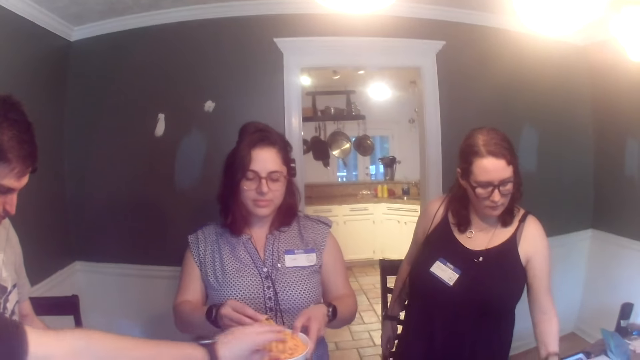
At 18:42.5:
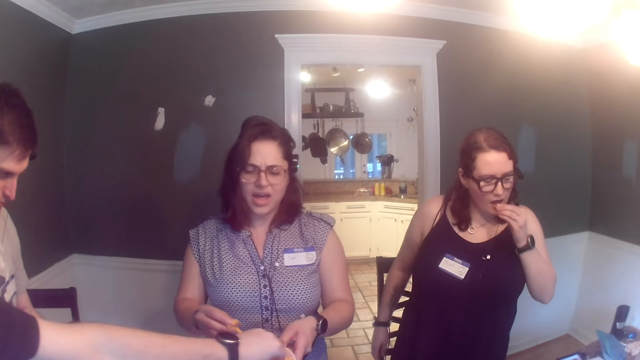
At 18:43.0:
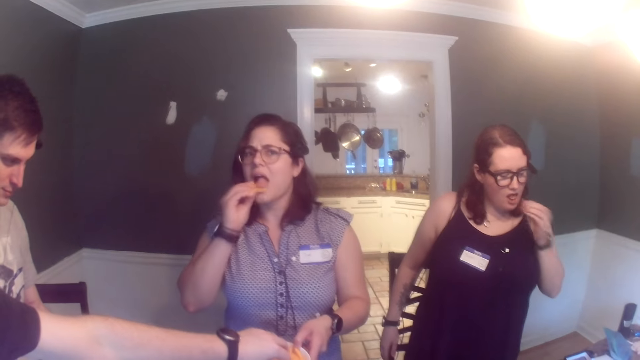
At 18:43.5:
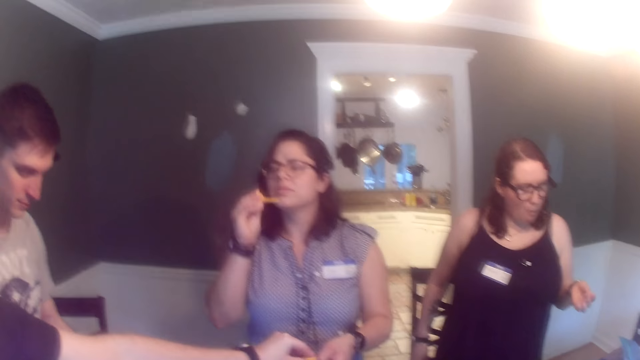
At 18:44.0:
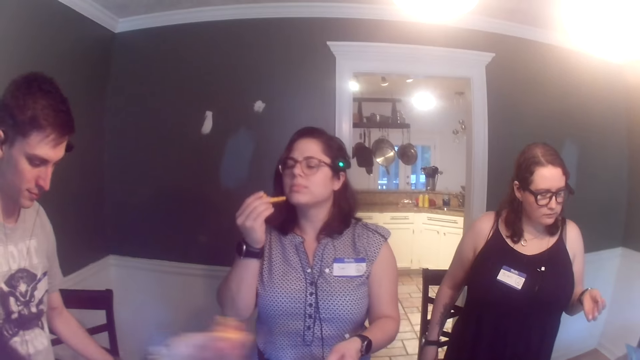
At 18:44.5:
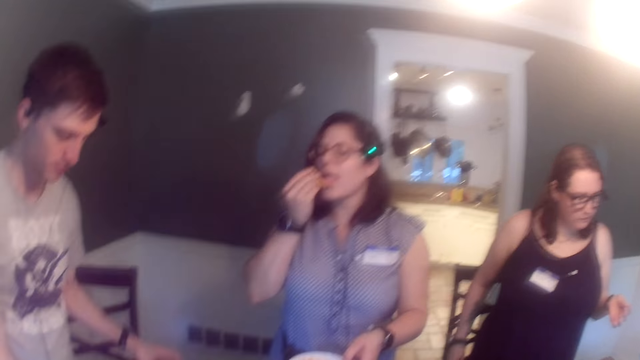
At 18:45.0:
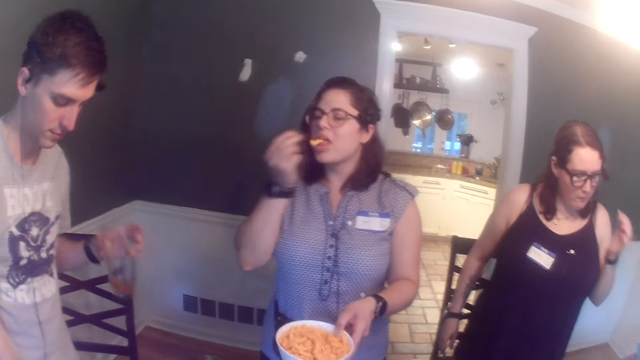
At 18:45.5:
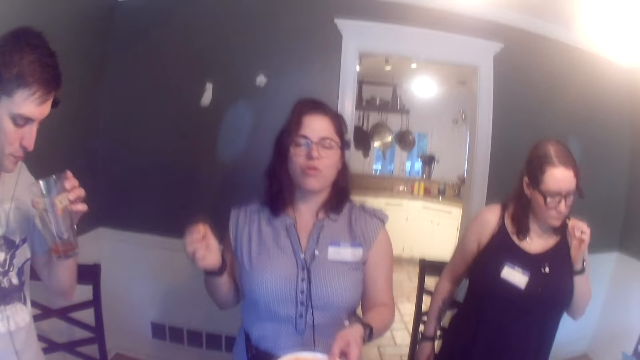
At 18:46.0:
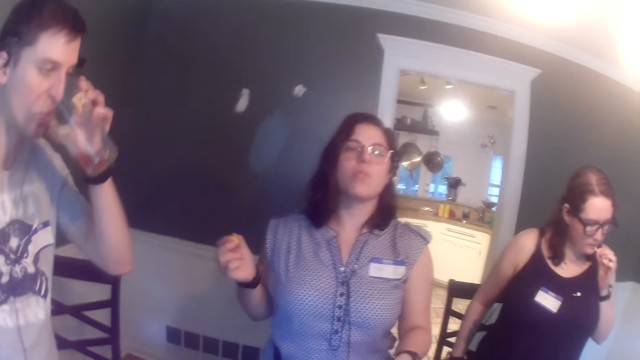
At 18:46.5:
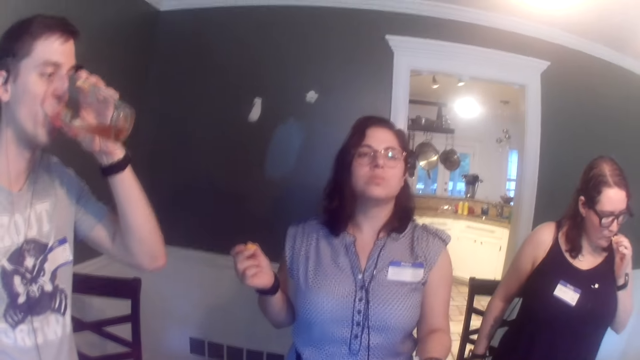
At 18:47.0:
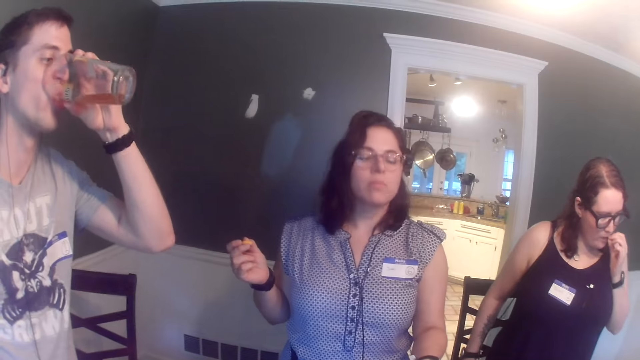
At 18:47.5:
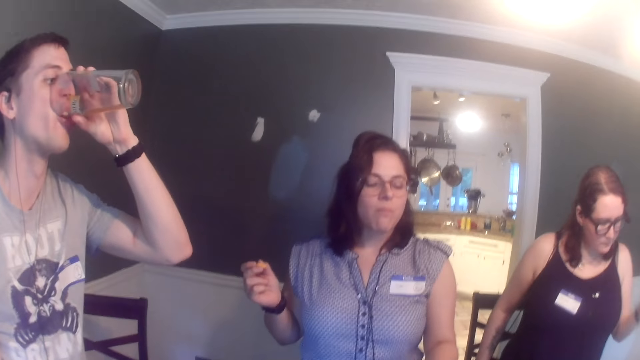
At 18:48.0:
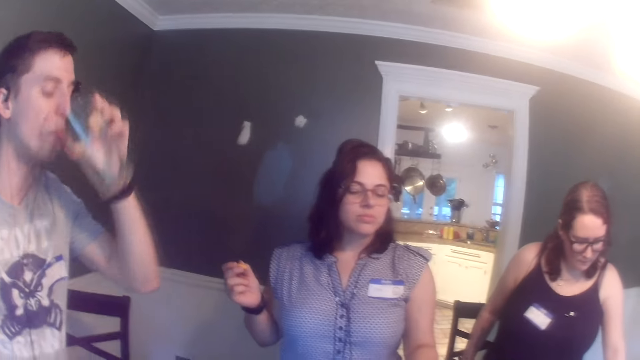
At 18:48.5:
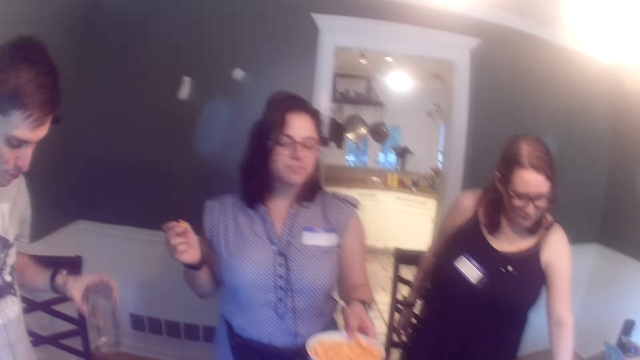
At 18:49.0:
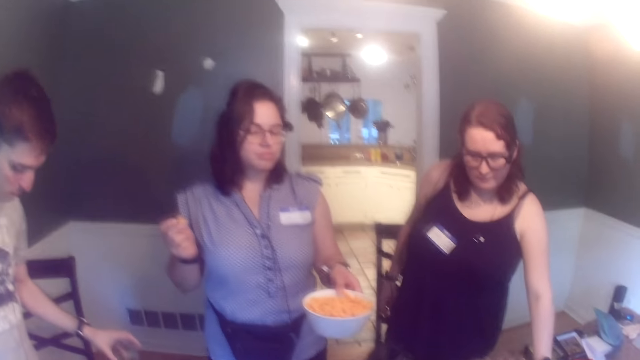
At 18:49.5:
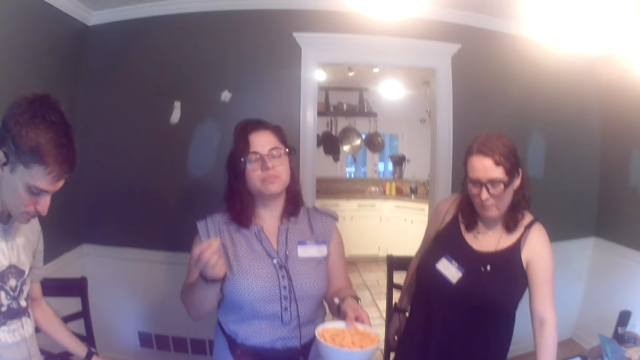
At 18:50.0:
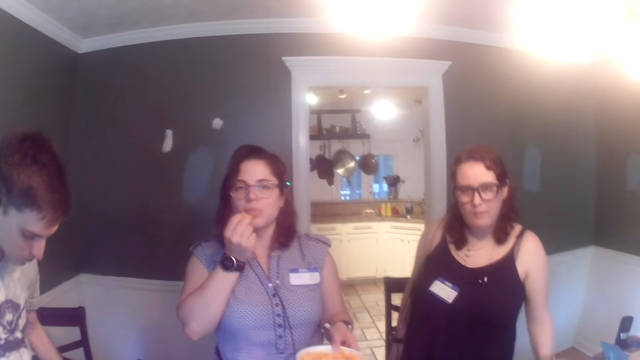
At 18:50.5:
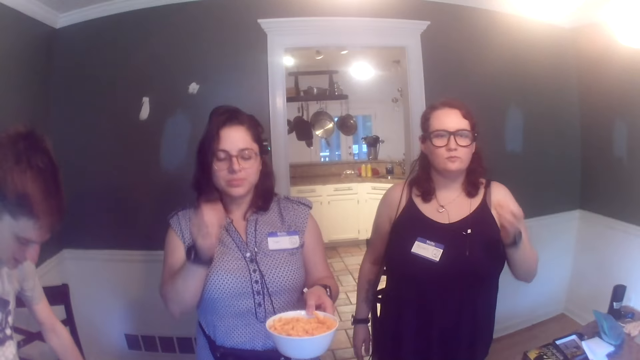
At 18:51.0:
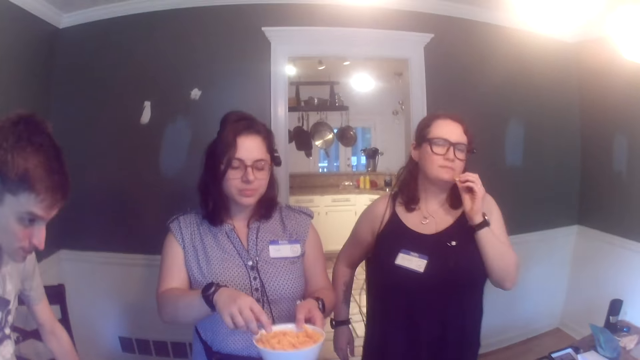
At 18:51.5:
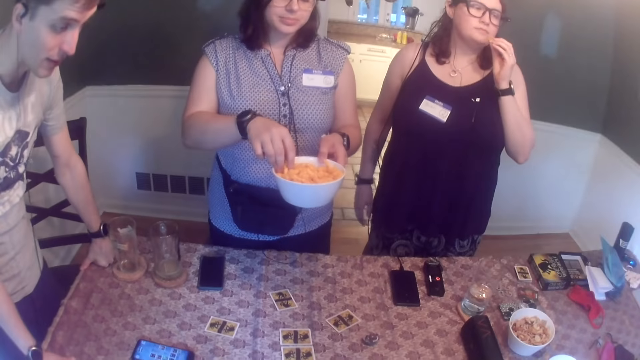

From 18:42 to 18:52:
A woman picks peanuts from the bowl of peanuts on the table with her left hand. She puts the peanut in her mouth with her left hand. Another woman puts the corn puffs in her mouth with her right hand. A man picks corn puffs with his right hand from the bowl of corn puffs in the other woman's left hand. Another man picks a glass of beer from the table with his left hand. The first woman puts the peanut in her mouth with her left hand. The other man drinks beer from the glass of beer in his left hand. The first woman puts the peanut in her mouth with her left hand. The other man drops the empty glass of beer on the table with his left hand. The first woman picks peanuts from the bowl of peanuts on the table with her left hand.

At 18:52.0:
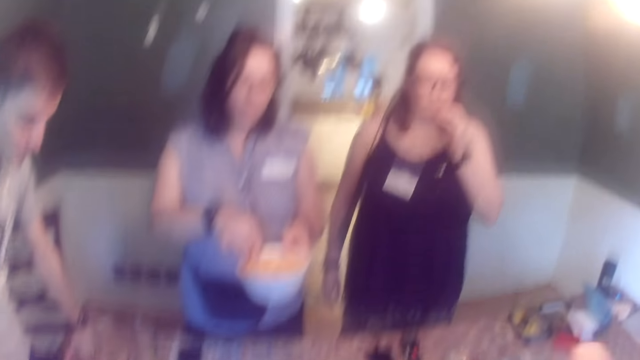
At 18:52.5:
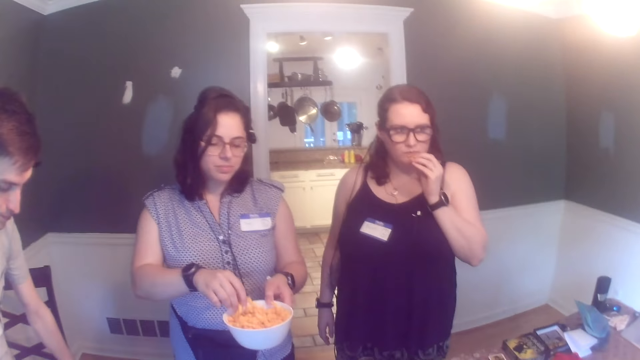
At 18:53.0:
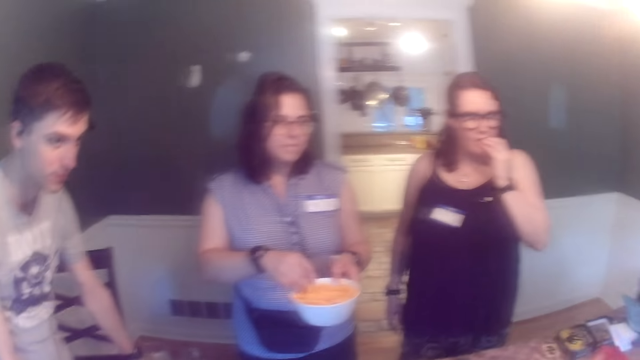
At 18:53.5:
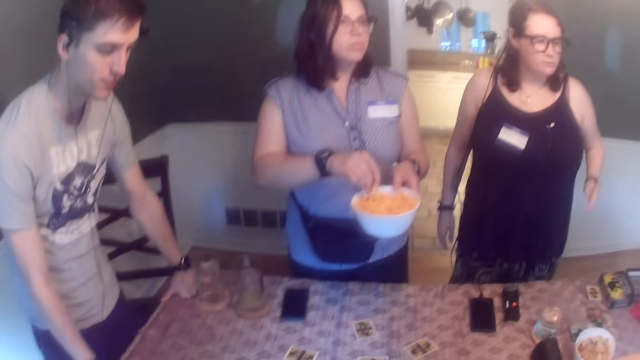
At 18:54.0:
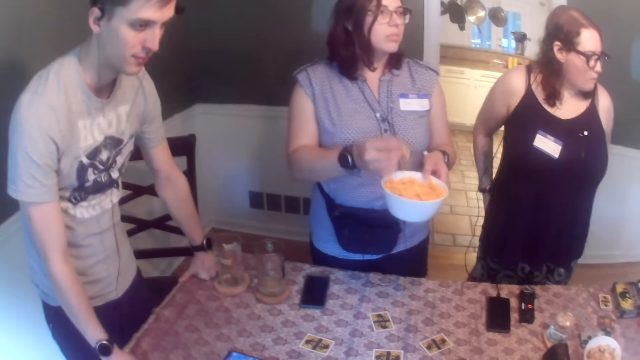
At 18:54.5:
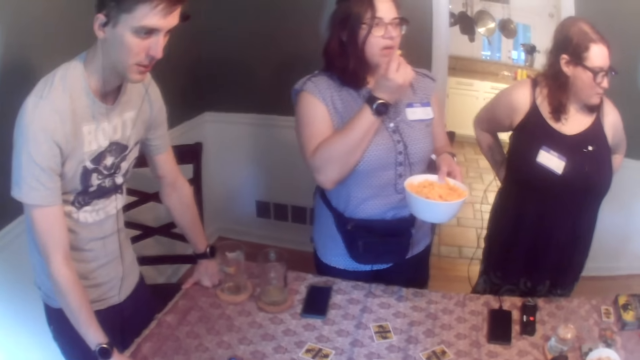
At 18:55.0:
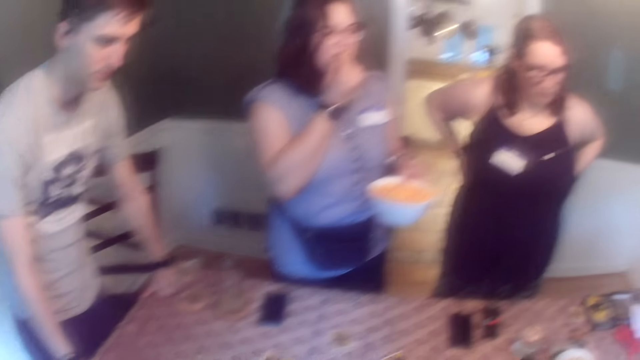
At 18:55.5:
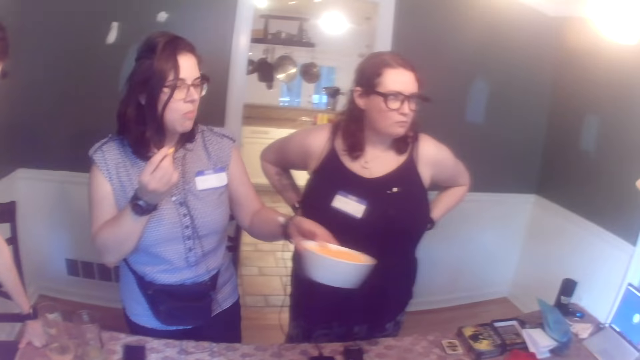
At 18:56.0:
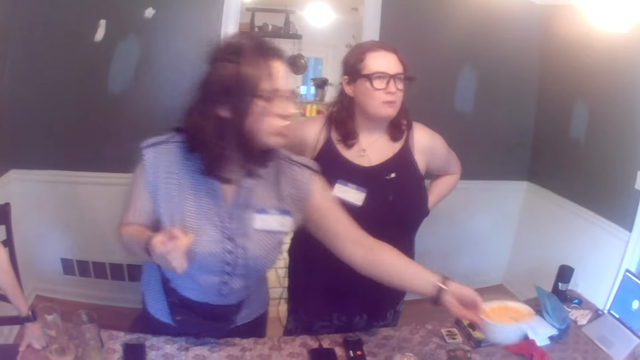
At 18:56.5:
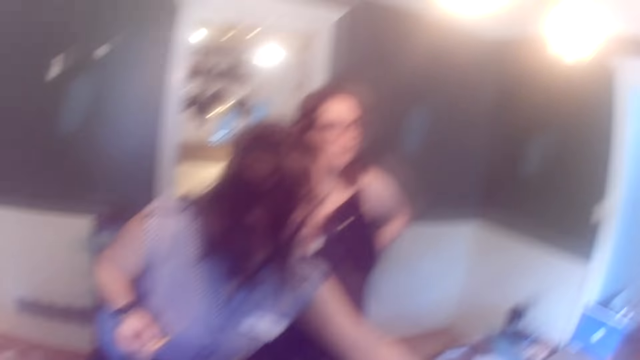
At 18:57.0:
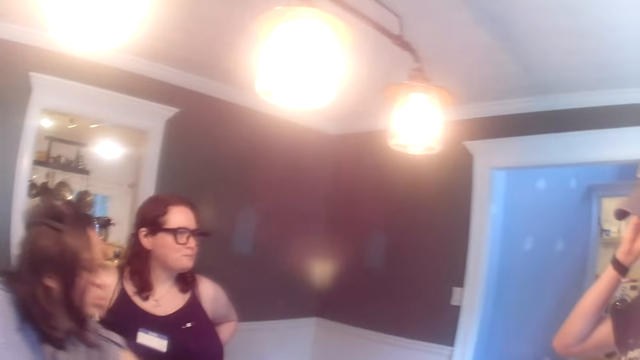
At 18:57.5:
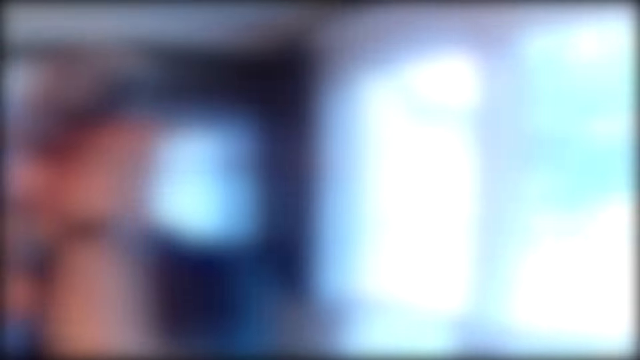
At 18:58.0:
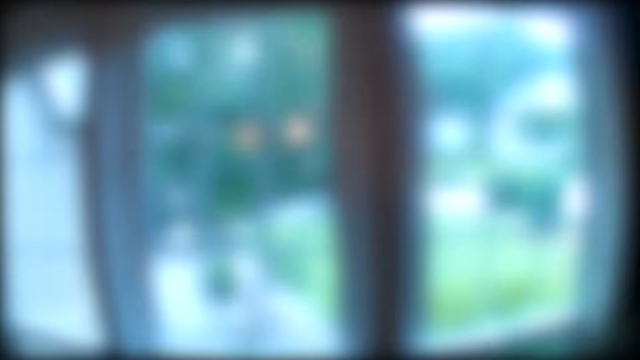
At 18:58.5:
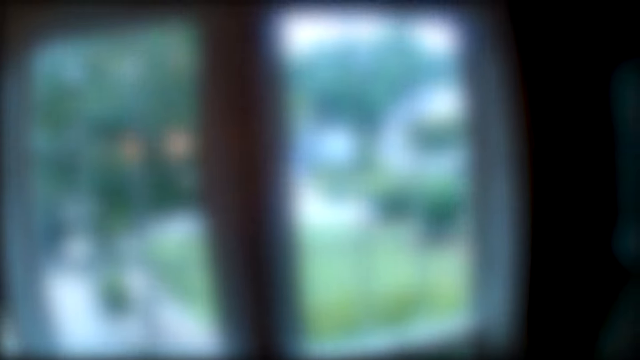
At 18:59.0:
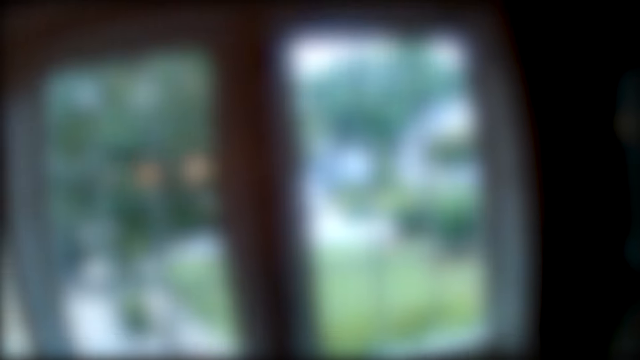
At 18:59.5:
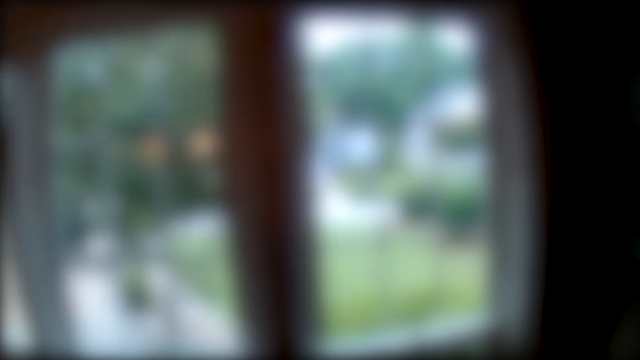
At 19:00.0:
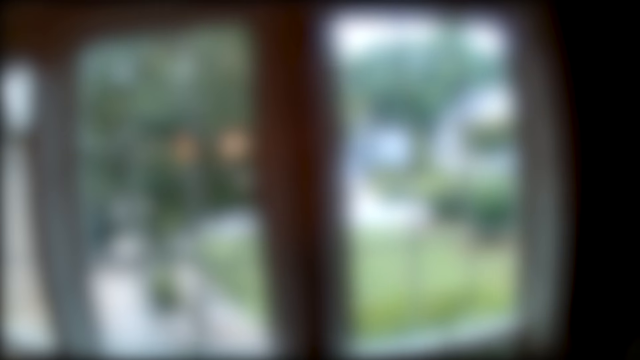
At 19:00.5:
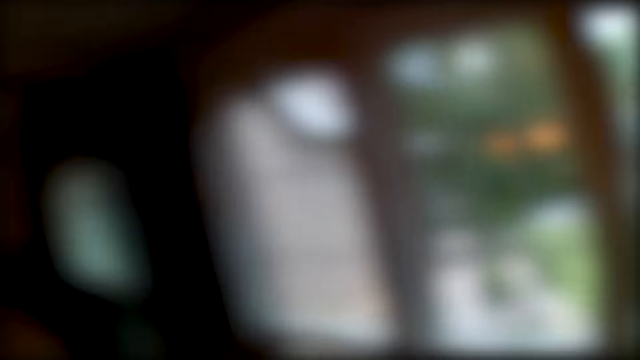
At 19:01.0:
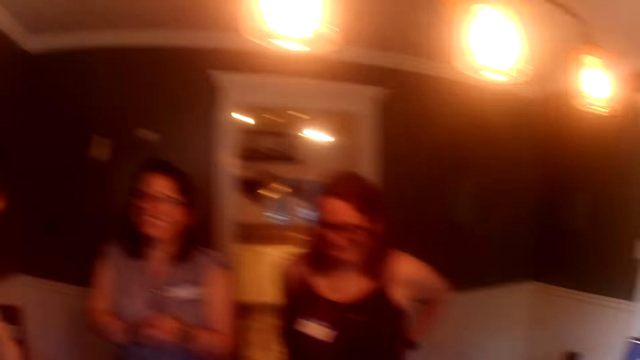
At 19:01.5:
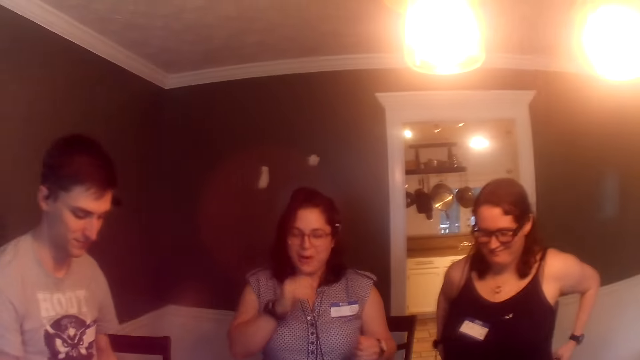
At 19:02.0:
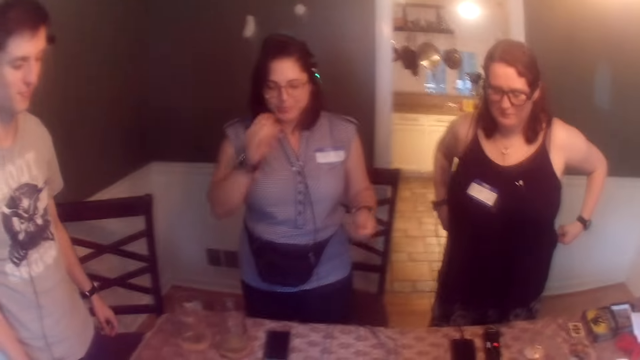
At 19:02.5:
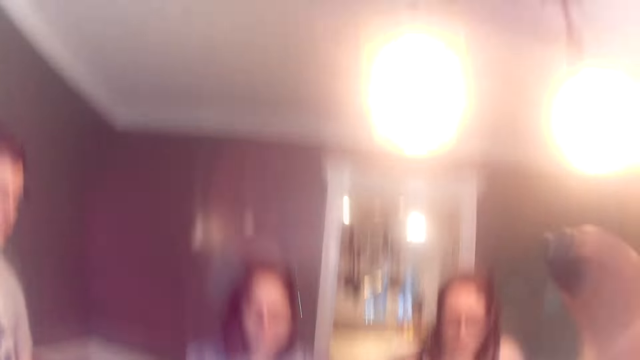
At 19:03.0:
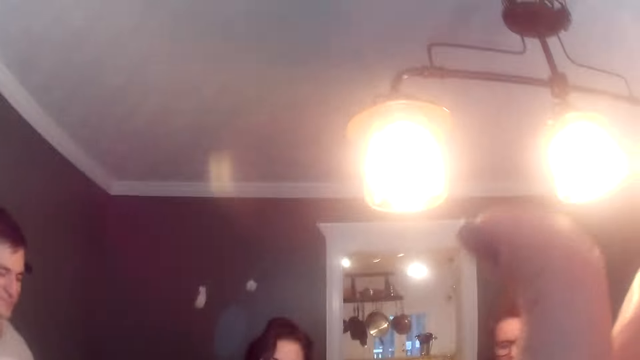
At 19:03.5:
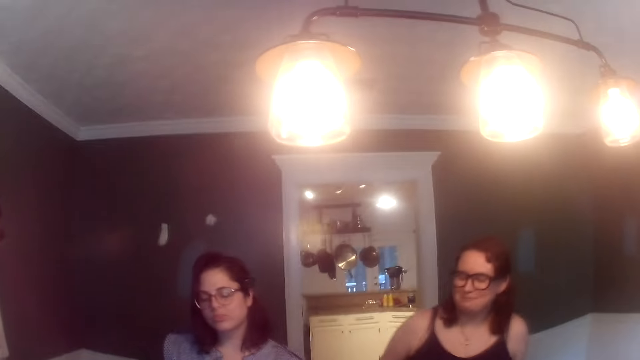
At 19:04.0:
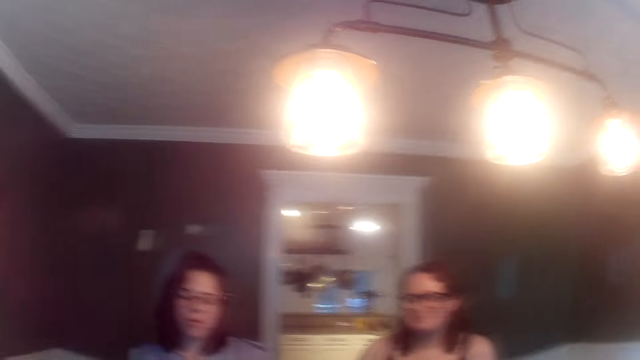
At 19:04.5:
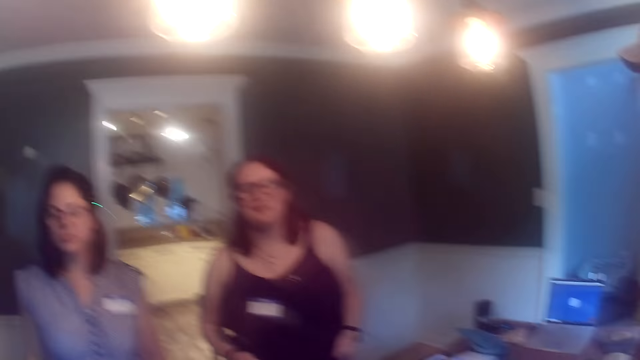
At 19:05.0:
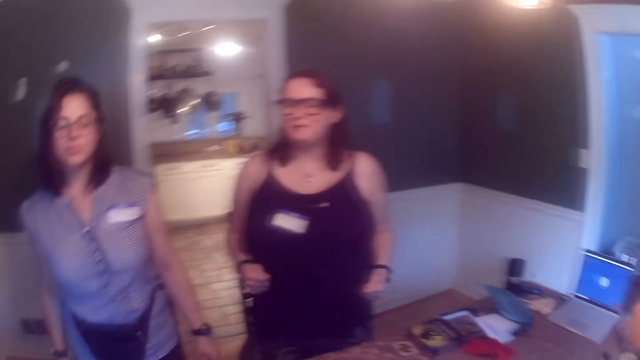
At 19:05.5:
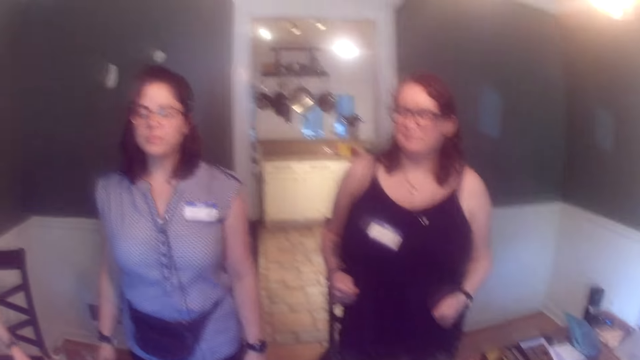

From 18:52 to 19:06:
A woman picks corn puffs with her right hand from the bowl of corn puffs in her left hand. Another woman puts the peanut in her mouth with her left hand. The first woman puts the corn puffs in her mouth with her right hand. The camera wearer looks at the people at the table. The first woman drops the bowl of corn puffs on the table with her left hand. The camera wearer looks around. The other woman dances. The first woman dances.
